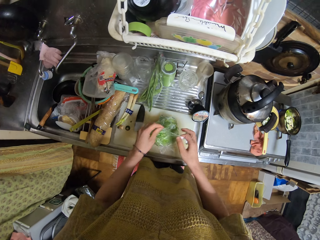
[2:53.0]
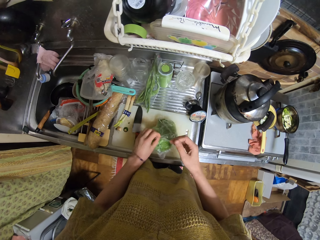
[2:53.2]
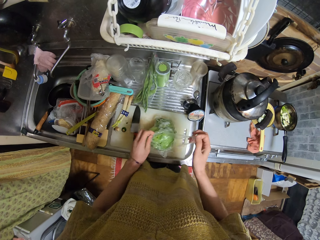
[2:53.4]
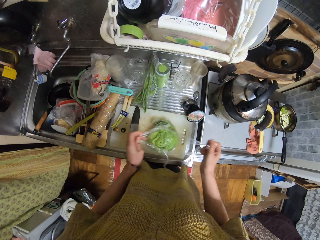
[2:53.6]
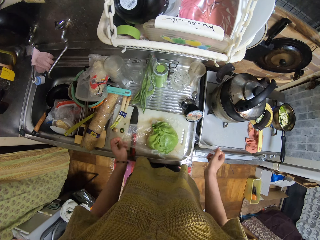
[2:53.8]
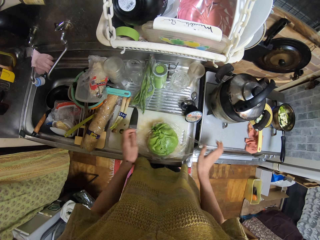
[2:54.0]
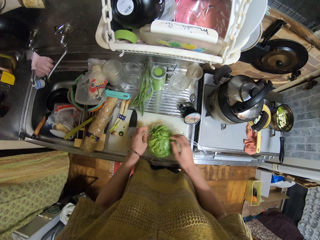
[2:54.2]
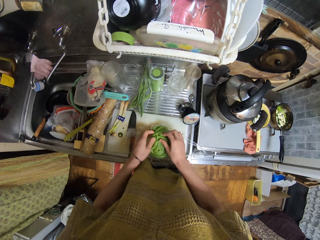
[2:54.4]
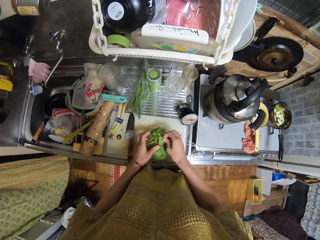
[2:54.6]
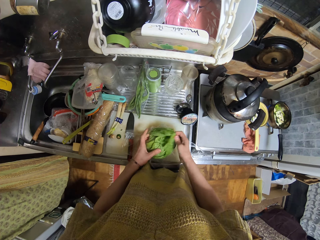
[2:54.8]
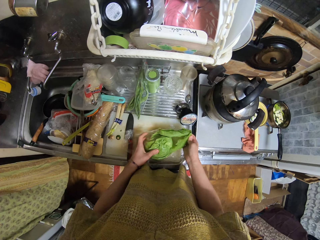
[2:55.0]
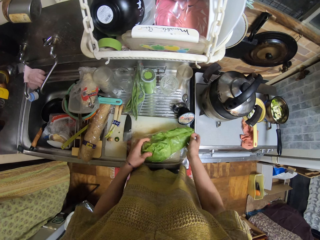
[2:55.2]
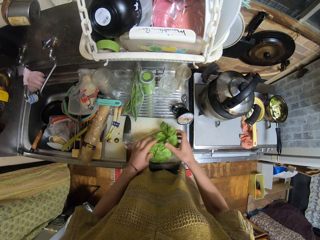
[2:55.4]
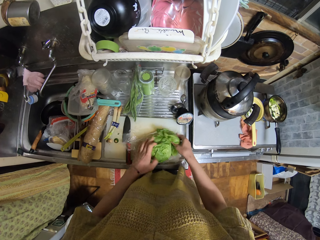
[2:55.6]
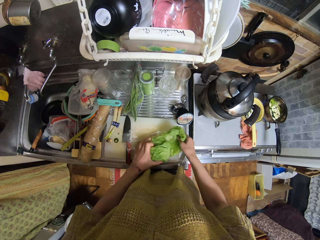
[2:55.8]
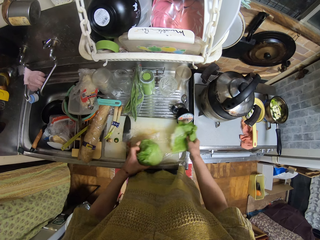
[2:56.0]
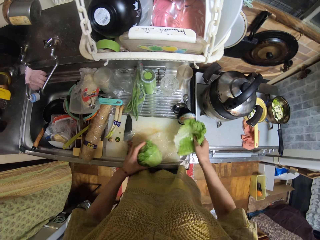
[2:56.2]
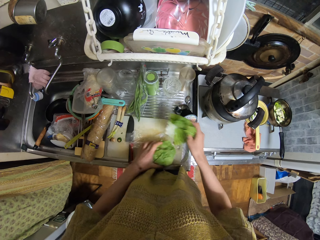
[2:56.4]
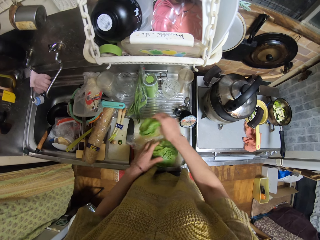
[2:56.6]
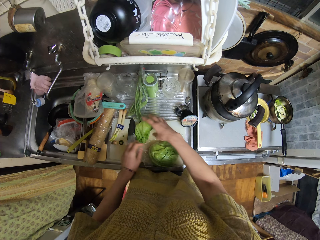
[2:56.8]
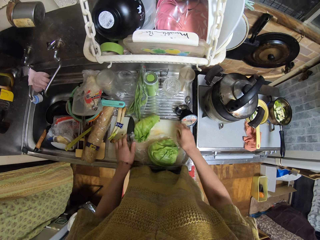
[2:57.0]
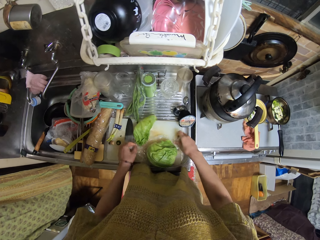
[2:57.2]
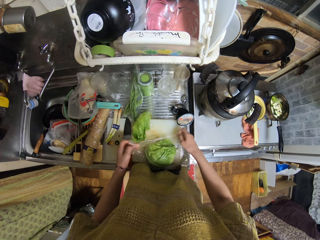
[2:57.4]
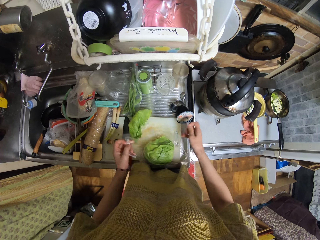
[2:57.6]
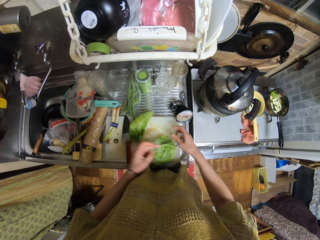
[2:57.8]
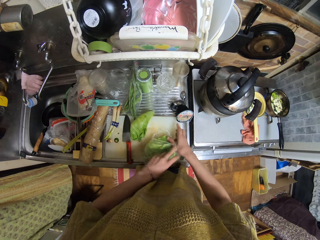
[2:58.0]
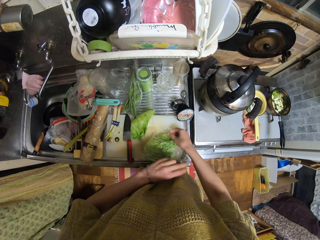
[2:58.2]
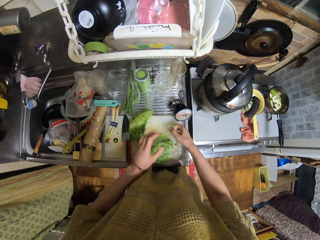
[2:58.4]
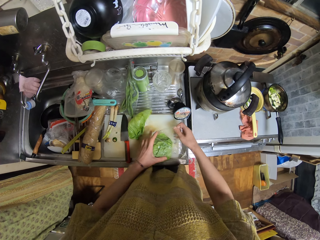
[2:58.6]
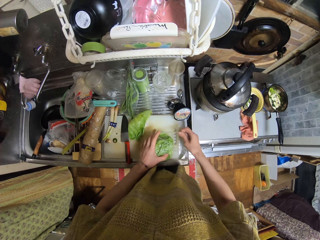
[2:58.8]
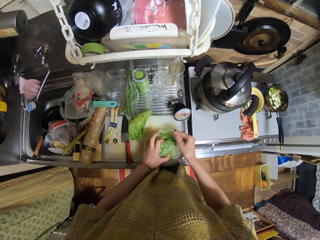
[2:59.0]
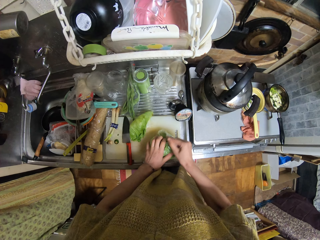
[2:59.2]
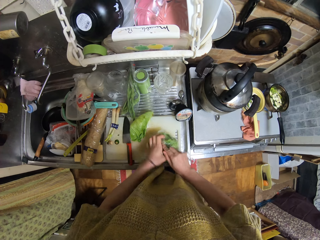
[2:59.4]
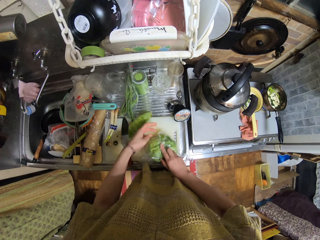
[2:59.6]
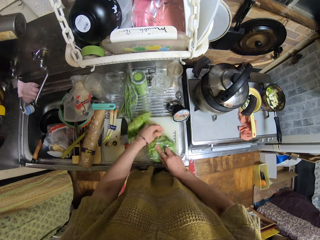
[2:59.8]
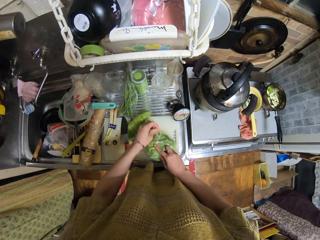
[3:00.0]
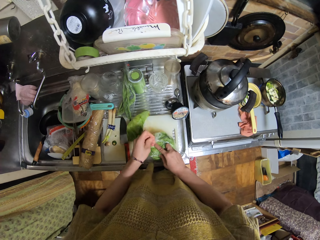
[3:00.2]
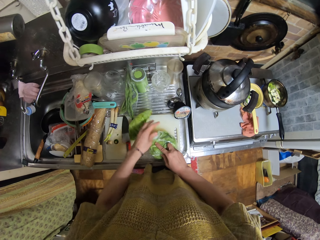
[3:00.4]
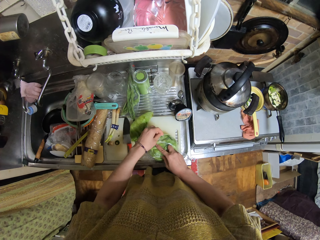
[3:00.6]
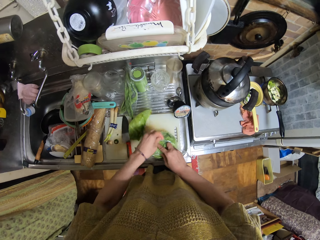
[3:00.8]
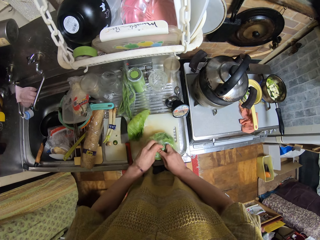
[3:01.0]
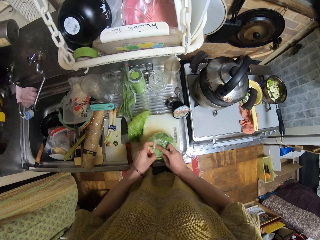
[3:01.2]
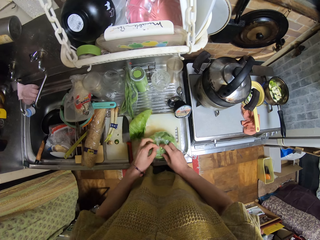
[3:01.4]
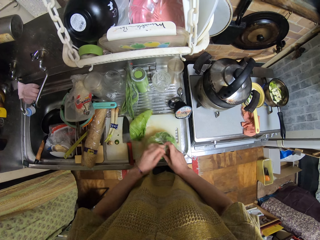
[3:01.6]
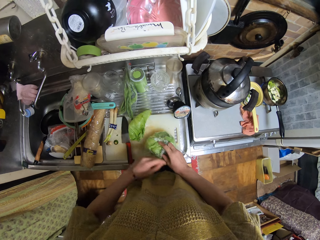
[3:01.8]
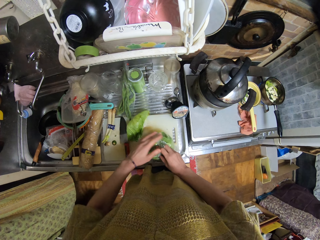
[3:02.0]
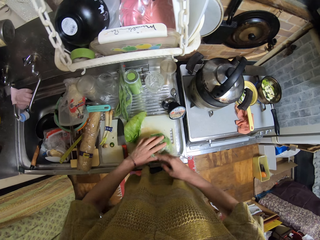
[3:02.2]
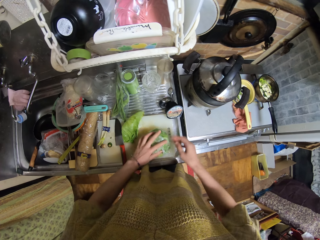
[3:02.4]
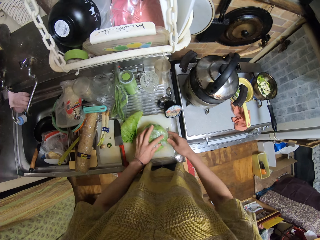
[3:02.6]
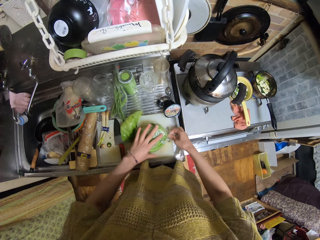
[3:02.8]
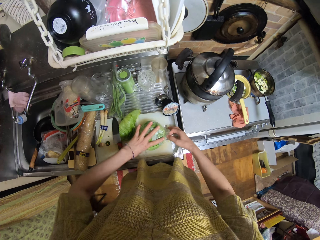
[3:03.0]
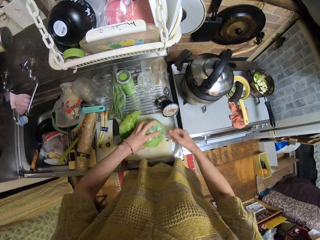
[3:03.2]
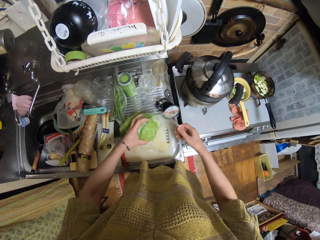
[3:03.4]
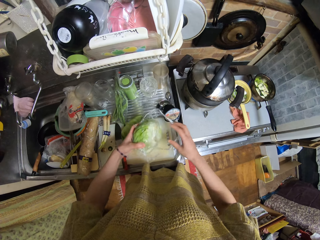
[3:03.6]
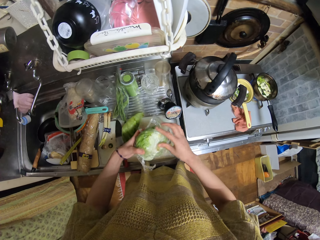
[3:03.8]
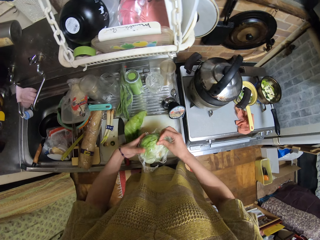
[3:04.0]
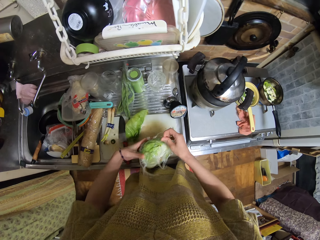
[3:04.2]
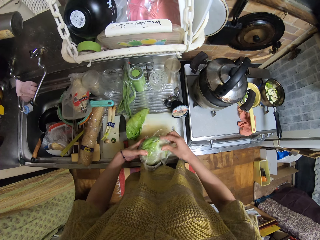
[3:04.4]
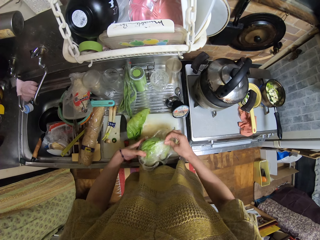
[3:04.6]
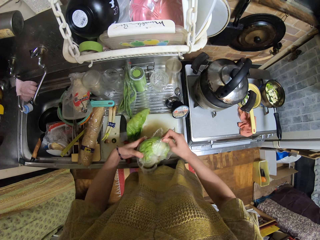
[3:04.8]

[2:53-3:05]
The camera wearer takes off the paper. They take off one leaf. They cover the cabbage with the paper.

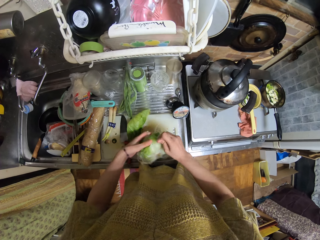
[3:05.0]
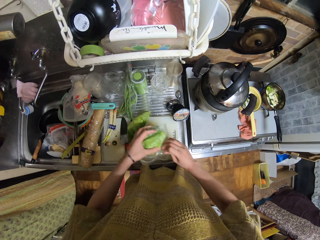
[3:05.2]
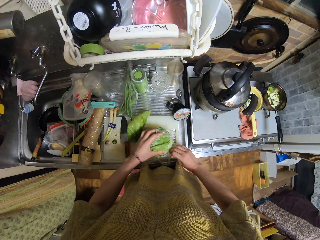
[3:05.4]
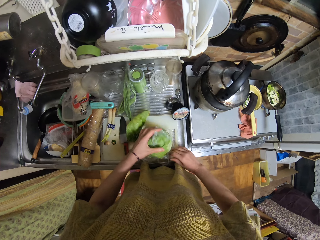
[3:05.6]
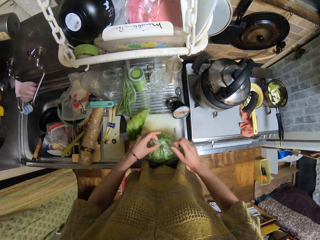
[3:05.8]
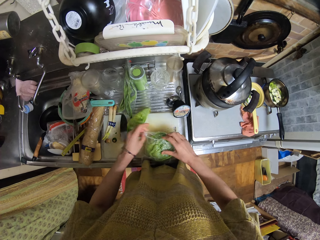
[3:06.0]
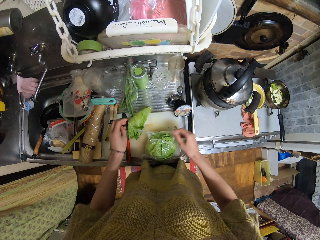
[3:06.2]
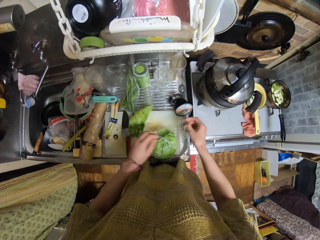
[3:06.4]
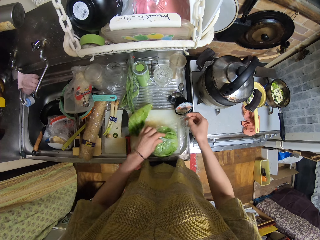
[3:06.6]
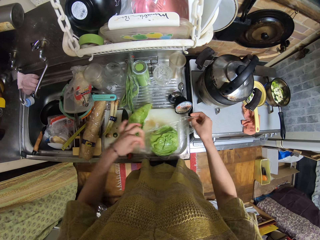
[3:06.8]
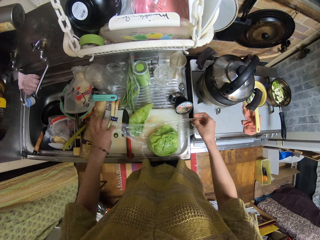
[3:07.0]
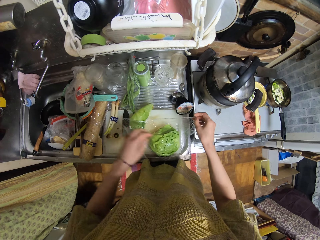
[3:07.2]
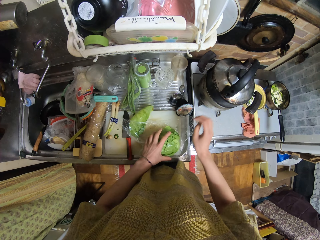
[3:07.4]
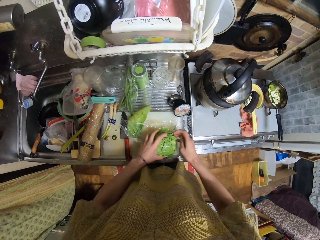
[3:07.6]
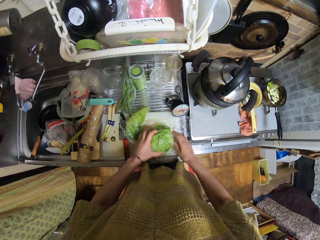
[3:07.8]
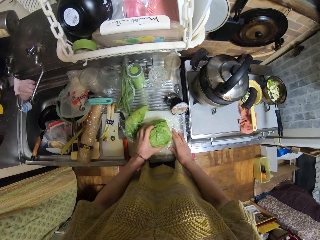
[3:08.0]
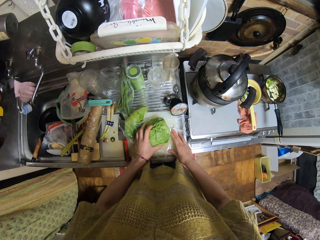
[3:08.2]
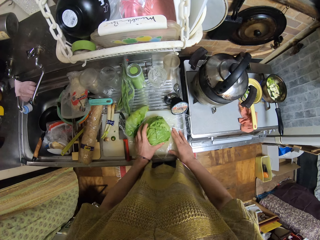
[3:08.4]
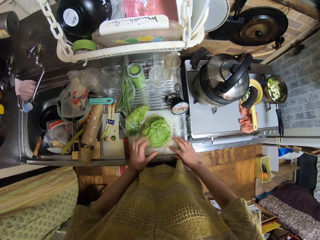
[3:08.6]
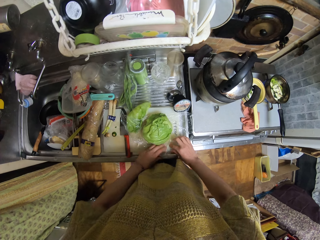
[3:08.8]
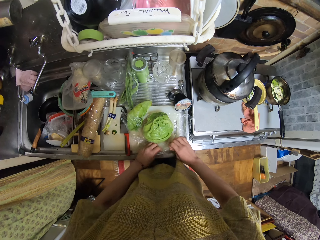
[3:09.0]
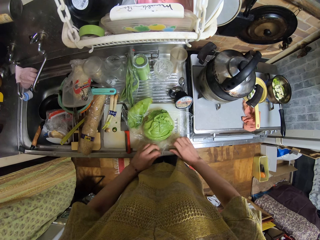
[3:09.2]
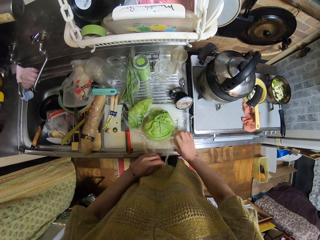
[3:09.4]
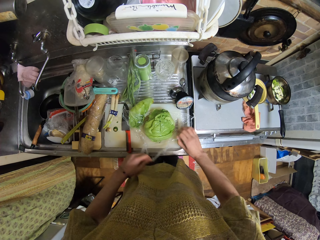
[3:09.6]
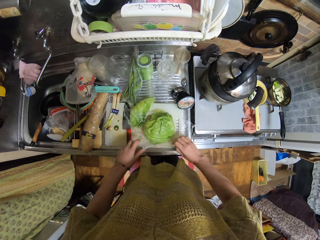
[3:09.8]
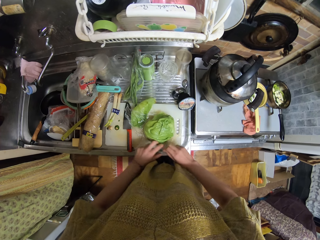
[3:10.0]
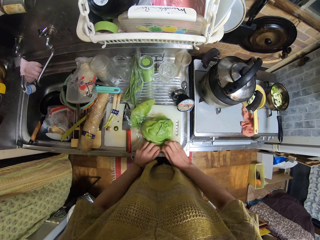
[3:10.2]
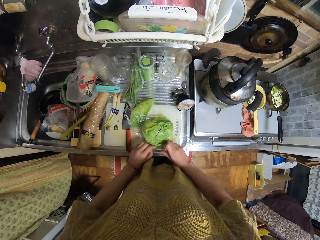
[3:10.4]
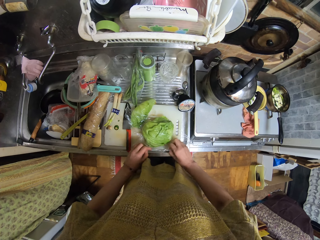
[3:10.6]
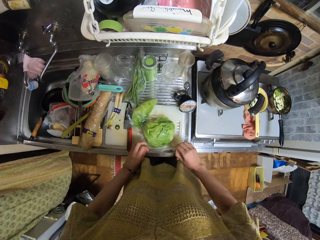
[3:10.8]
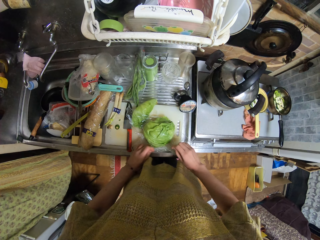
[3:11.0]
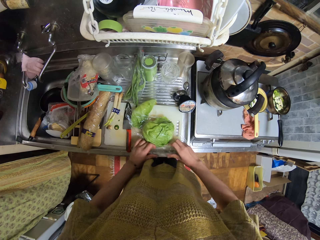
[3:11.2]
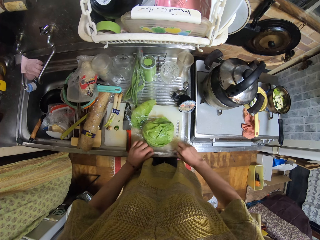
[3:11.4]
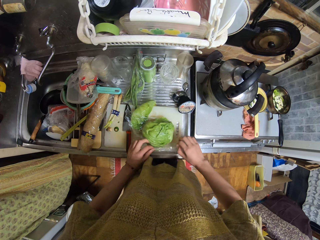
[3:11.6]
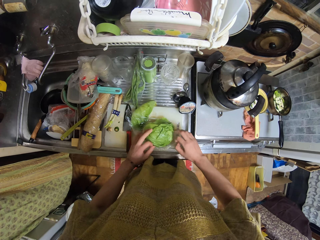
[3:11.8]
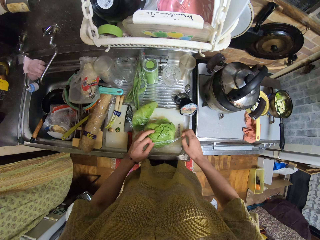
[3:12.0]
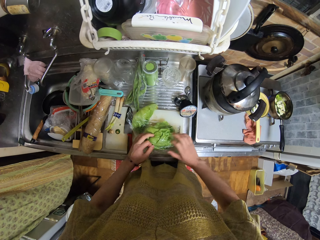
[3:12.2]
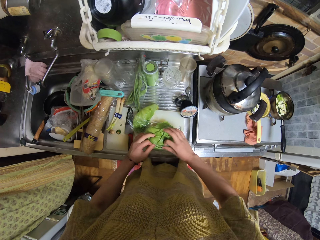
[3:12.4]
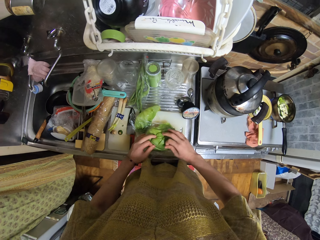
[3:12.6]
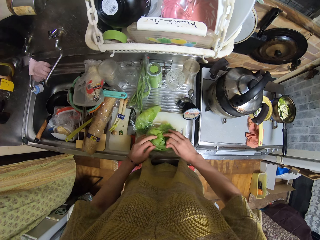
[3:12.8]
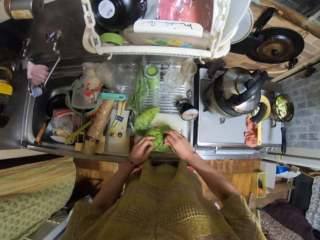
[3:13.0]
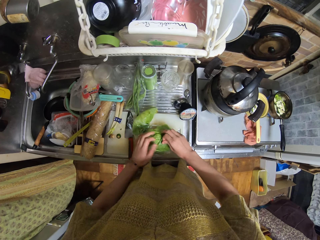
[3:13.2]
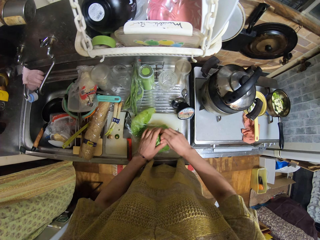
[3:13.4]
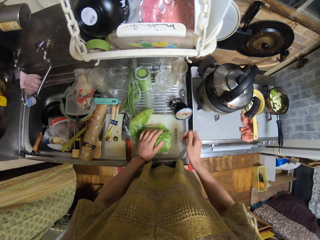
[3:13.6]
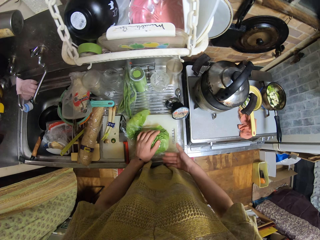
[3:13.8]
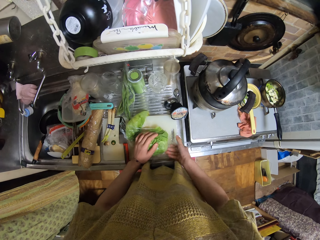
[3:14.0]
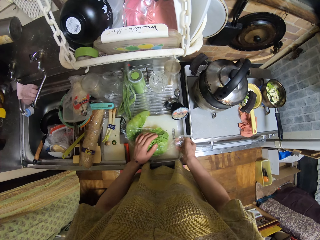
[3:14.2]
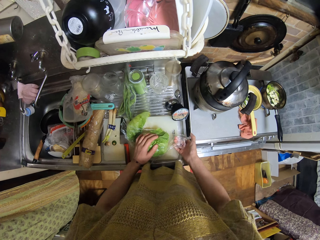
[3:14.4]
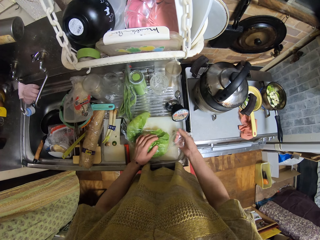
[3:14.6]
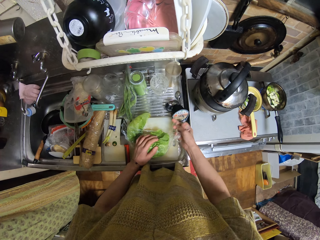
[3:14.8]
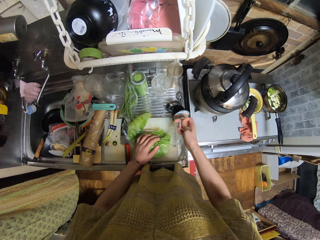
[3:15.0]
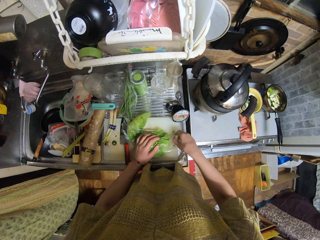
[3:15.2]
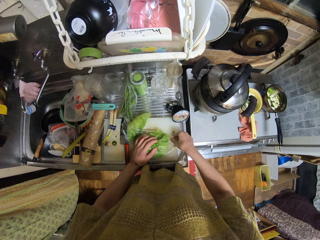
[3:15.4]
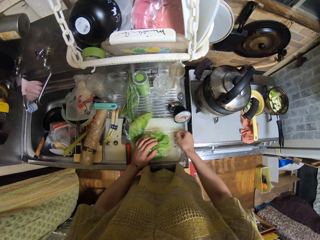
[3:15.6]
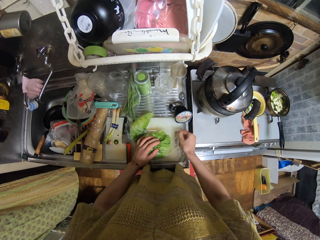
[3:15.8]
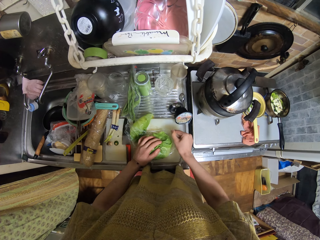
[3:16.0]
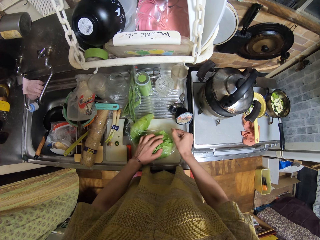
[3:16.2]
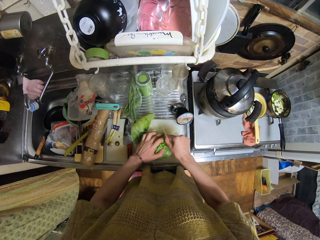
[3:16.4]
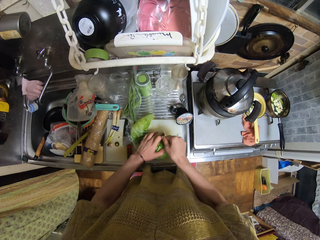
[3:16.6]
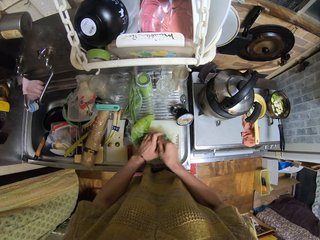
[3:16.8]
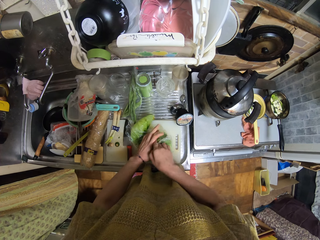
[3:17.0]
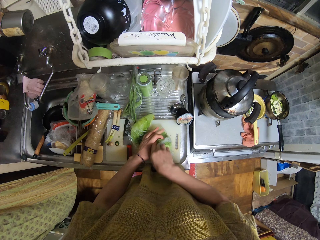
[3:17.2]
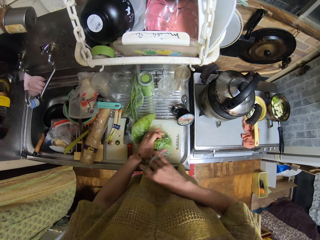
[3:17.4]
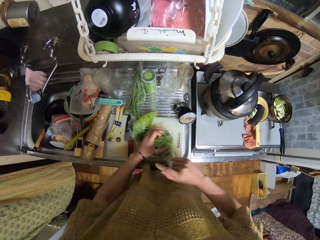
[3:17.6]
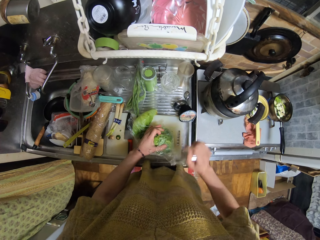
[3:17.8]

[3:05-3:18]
The camera wearer unwraps the cabbage. They wrap the cabbage.
